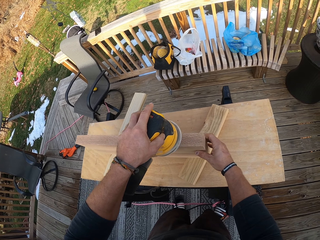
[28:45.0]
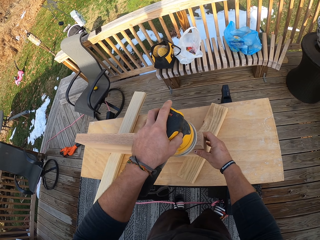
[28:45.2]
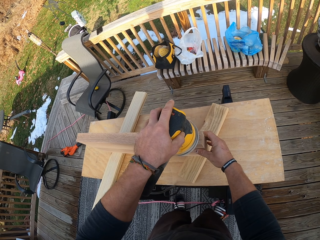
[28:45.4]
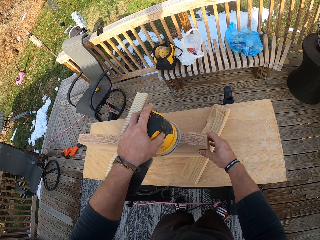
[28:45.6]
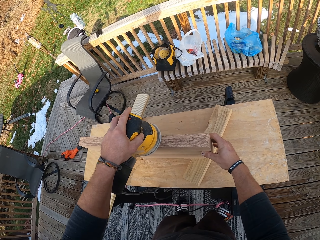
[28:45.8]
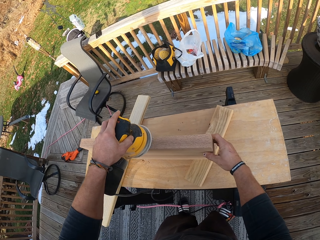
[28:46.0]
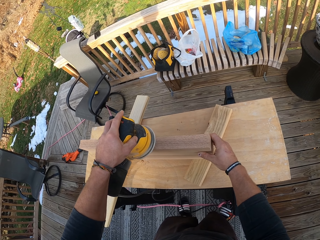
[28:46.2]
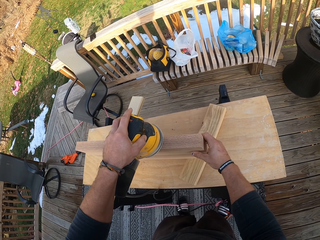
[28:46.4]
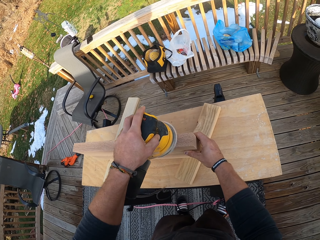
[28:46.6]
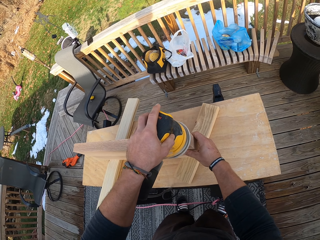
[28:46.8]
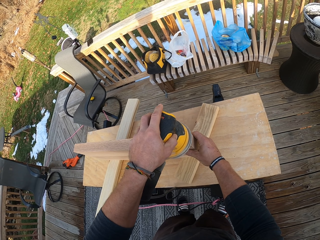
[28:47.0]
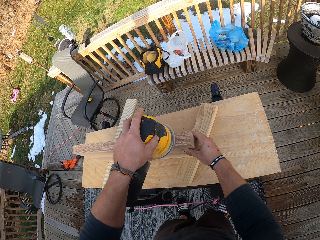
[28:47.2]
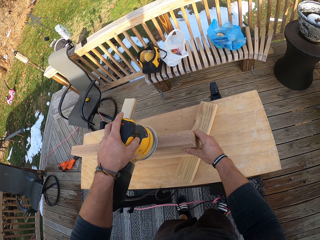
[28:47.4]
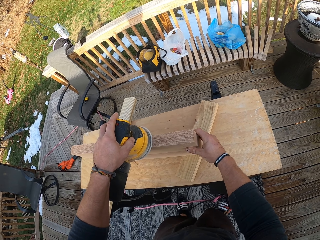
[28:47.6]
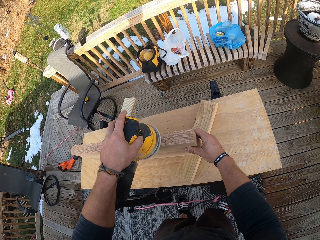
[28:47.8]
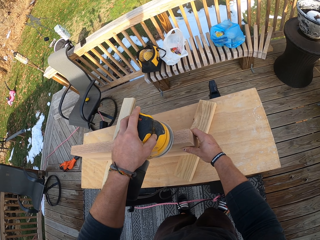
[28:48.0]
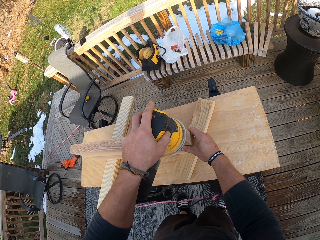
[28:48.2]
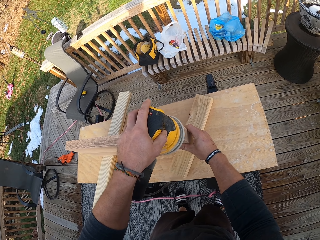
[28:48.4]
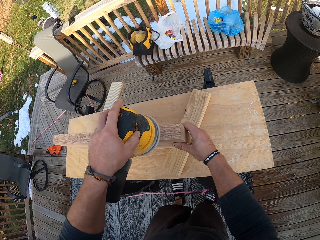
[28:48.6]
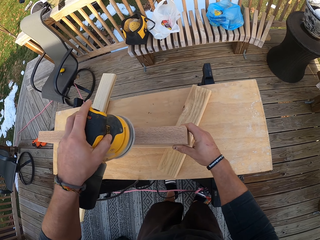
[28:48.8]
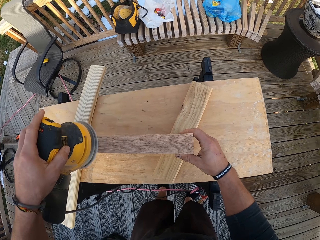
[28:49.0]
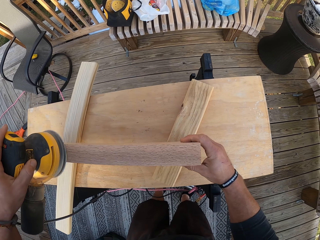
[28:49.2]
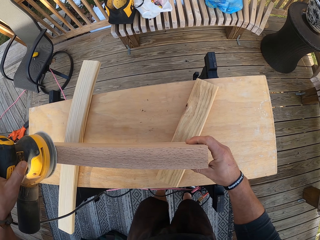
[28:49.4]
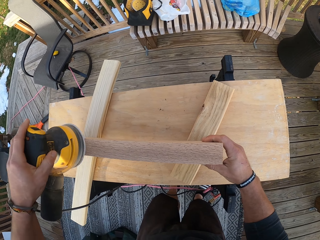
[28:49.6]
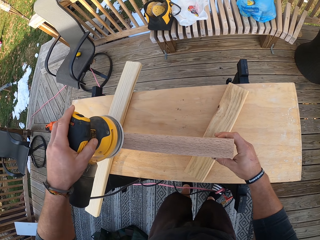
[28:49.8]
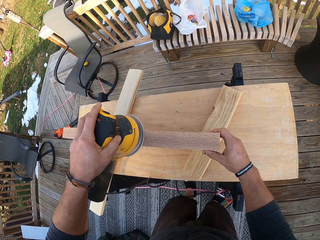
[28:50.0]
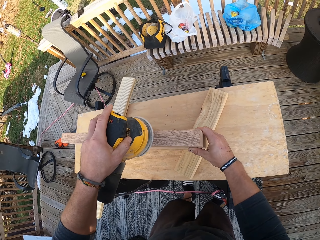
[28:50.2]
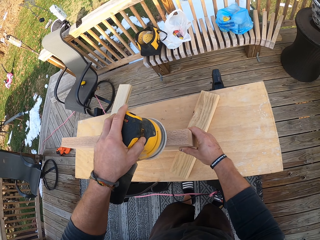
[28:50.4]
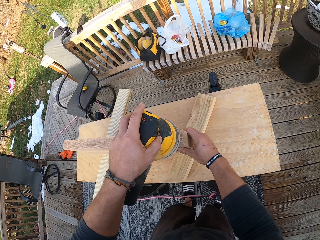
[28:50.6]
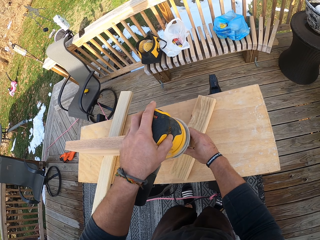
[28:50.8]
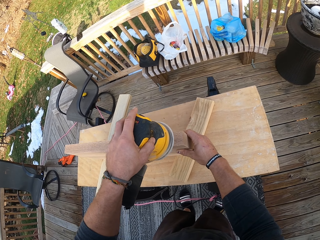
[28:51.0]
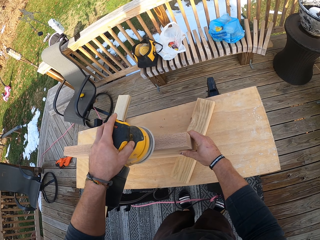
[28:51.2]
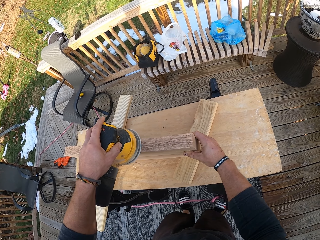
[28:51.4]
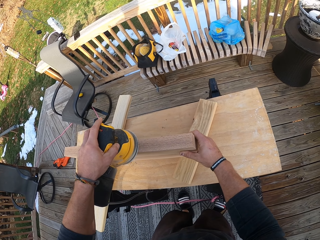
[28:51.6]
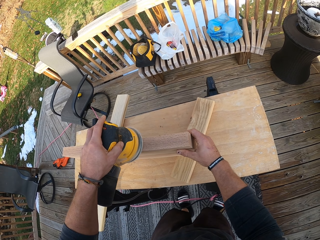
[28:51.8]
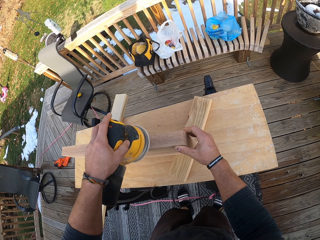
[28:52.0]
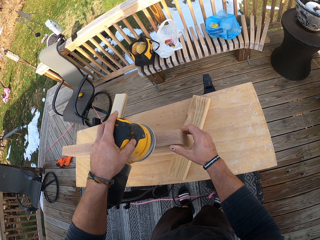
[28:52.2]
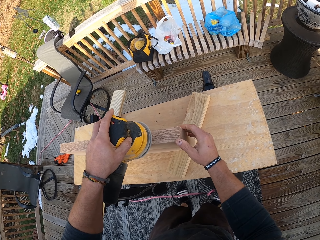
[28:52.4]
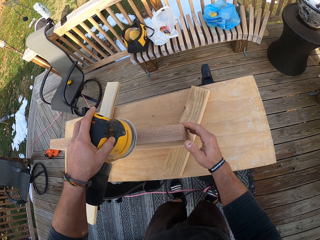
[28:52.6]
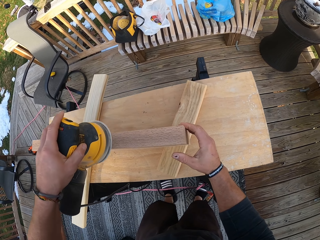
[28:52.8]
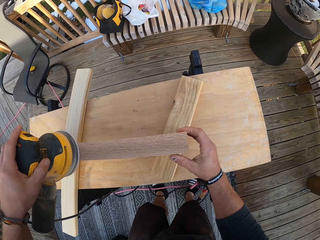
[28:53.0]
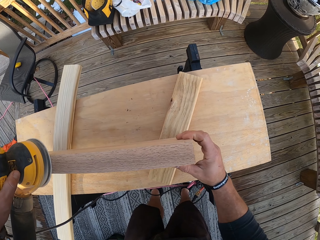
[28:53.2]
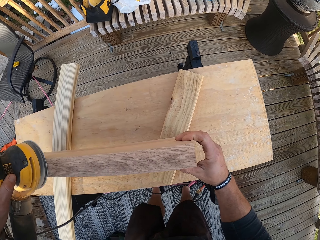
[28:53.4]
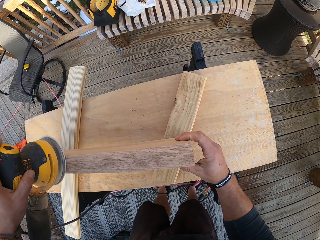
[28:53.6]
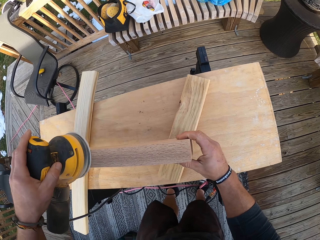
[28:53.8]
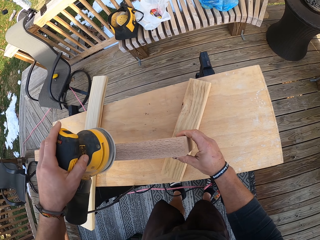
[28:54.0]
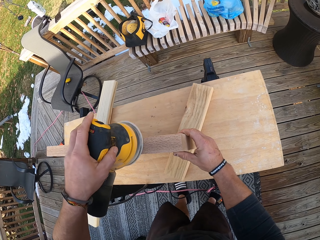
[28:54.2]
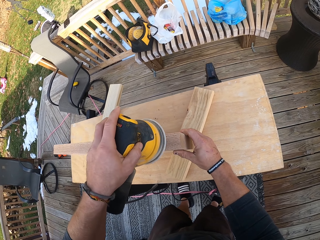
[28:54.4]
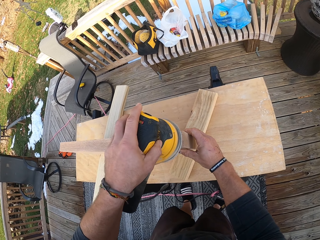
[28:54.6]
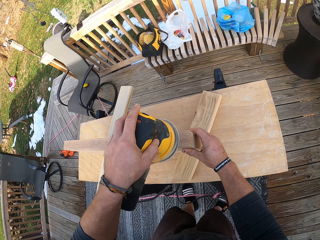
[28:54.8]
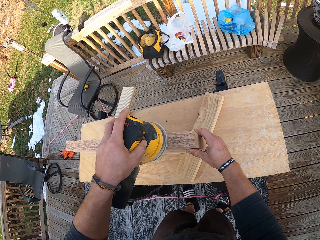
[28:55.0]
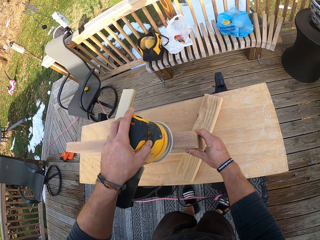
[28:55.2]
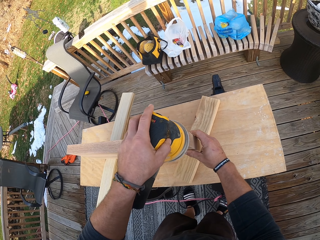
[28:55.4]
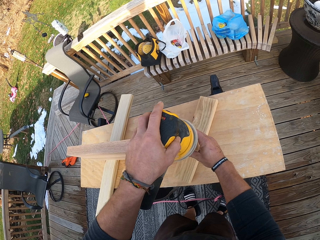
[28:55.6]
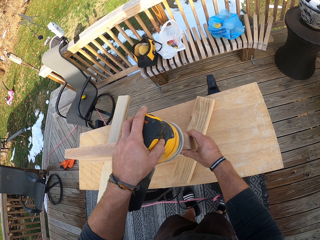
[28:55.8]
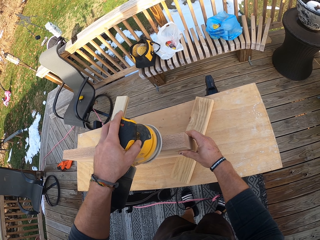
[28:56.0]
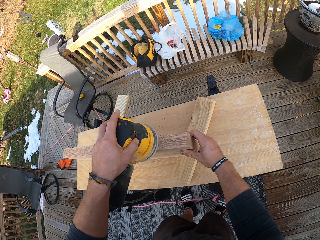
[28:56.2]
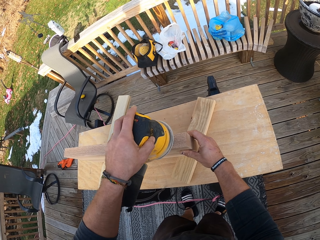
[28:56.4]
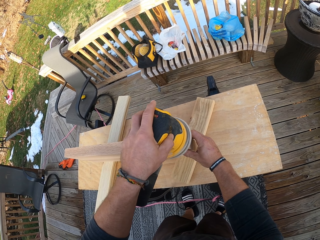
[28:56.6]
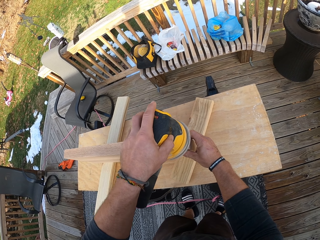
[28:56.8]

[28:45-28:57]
The camera wearer flicks dust off the wooden piece with his right thumb. He polishes the wooden piece with the polisher in his left hand.

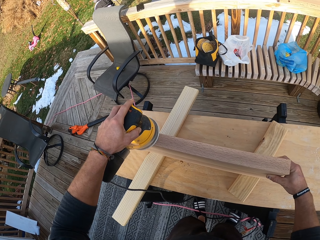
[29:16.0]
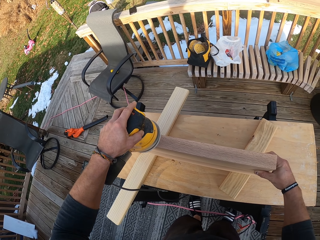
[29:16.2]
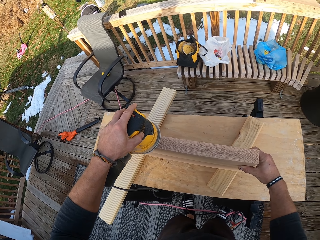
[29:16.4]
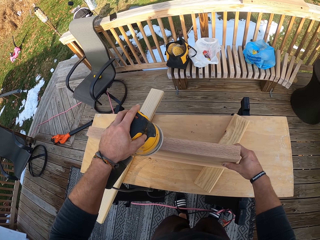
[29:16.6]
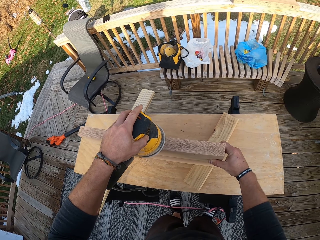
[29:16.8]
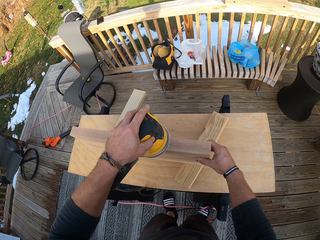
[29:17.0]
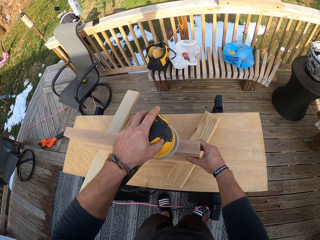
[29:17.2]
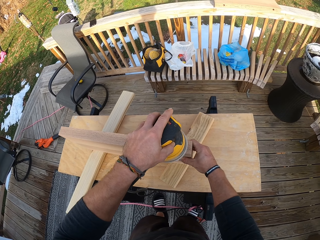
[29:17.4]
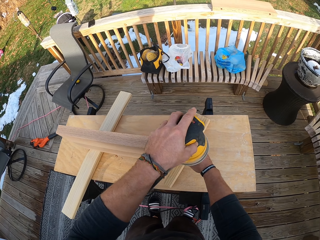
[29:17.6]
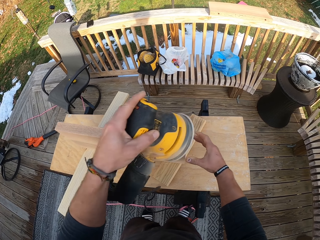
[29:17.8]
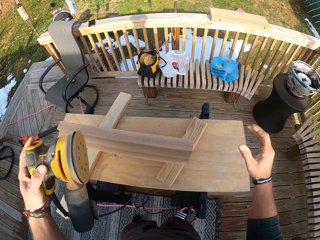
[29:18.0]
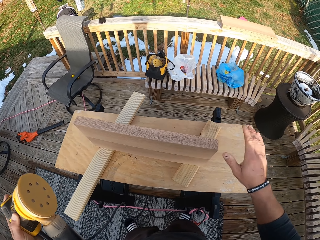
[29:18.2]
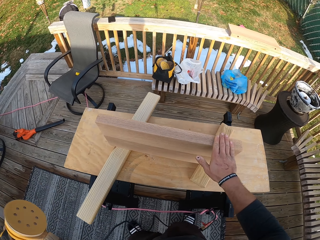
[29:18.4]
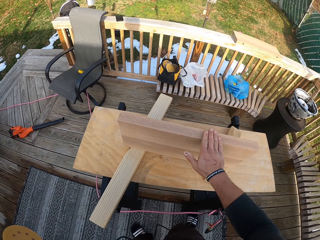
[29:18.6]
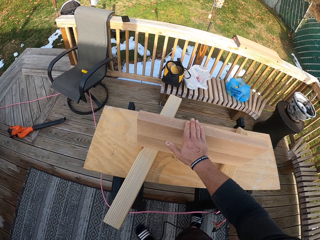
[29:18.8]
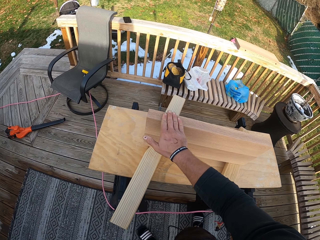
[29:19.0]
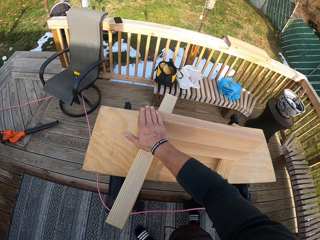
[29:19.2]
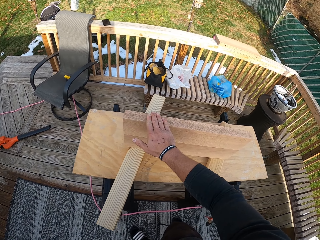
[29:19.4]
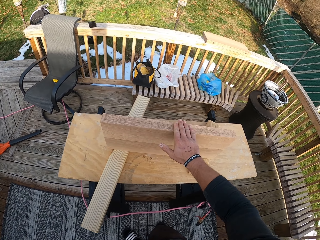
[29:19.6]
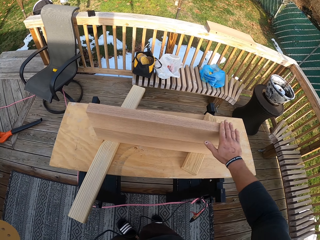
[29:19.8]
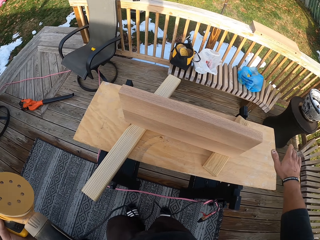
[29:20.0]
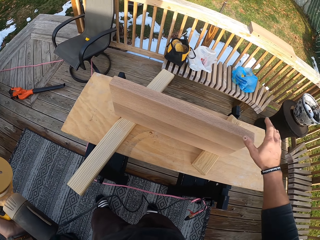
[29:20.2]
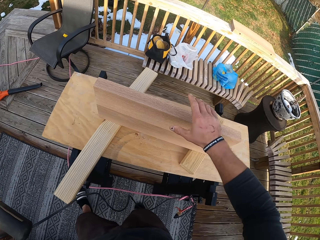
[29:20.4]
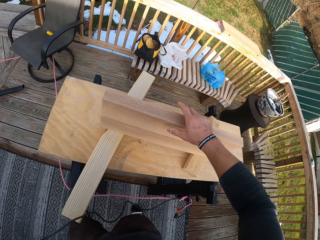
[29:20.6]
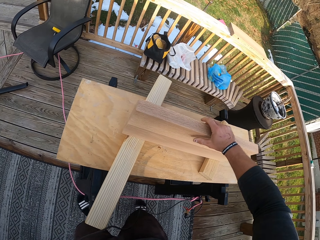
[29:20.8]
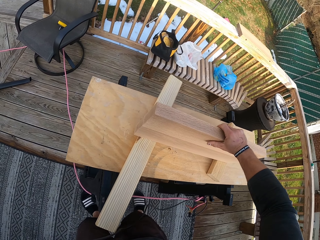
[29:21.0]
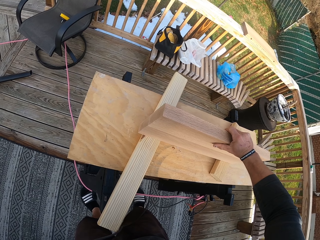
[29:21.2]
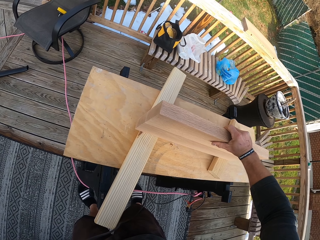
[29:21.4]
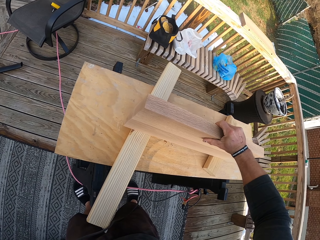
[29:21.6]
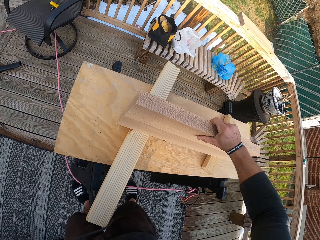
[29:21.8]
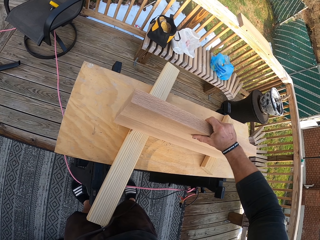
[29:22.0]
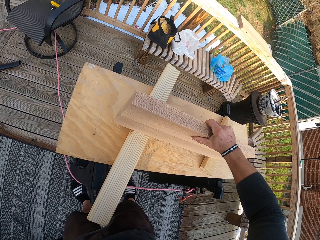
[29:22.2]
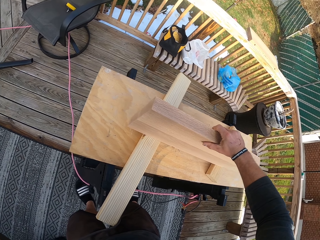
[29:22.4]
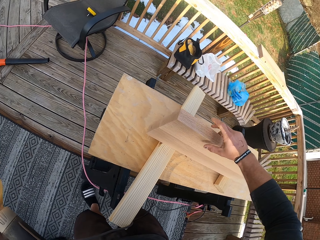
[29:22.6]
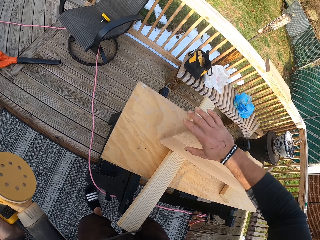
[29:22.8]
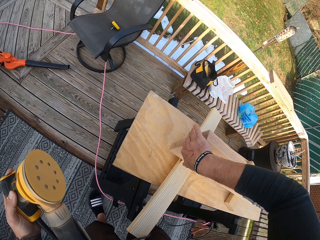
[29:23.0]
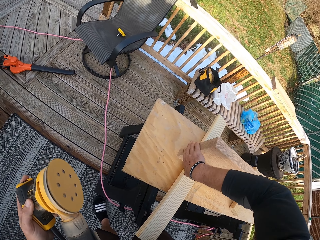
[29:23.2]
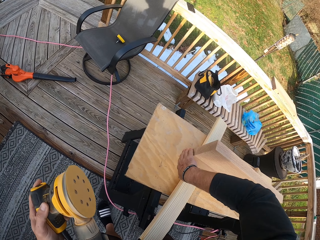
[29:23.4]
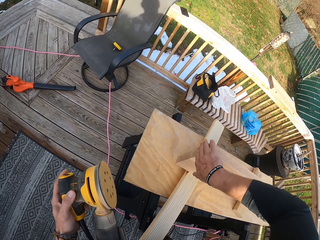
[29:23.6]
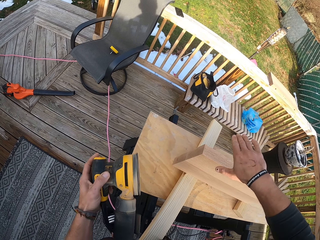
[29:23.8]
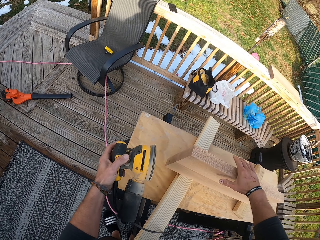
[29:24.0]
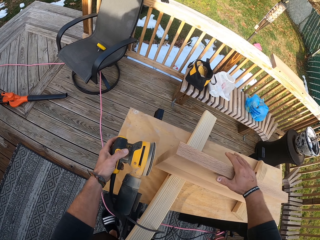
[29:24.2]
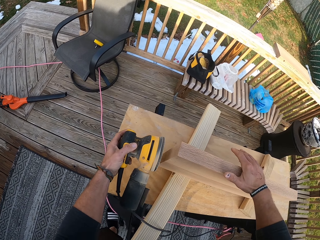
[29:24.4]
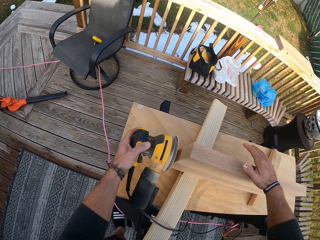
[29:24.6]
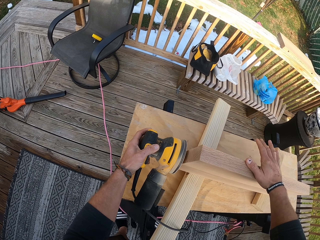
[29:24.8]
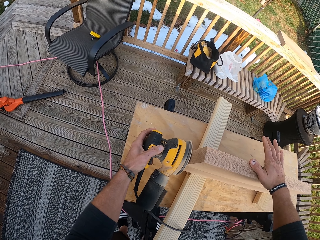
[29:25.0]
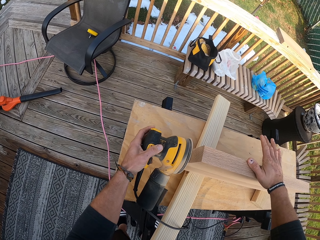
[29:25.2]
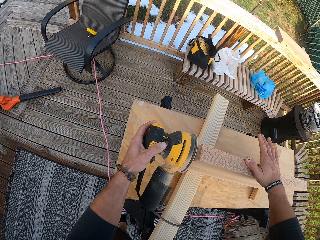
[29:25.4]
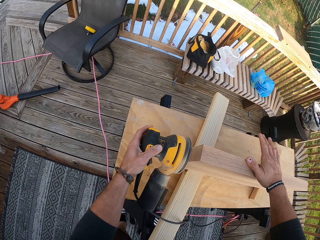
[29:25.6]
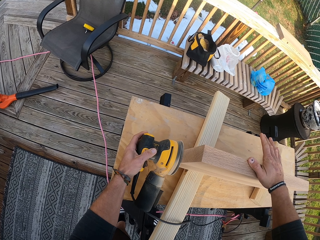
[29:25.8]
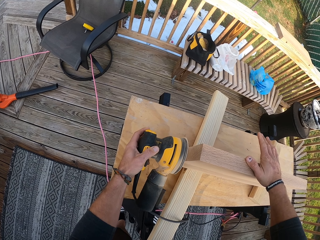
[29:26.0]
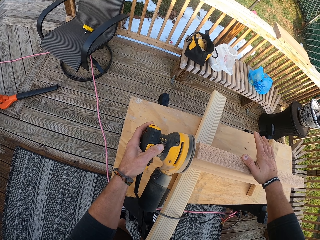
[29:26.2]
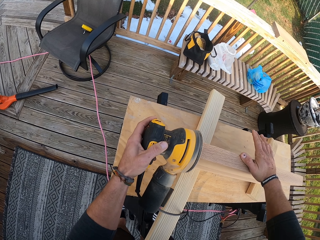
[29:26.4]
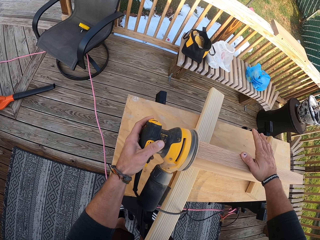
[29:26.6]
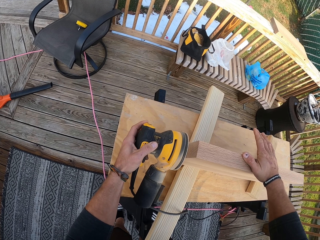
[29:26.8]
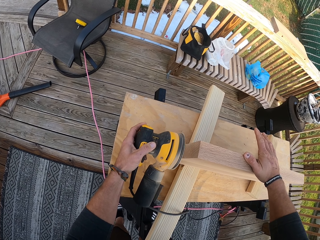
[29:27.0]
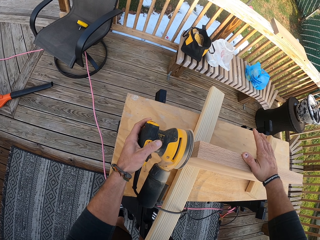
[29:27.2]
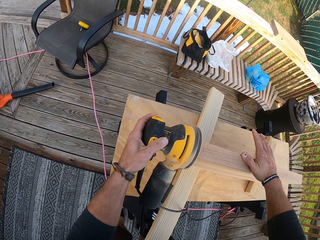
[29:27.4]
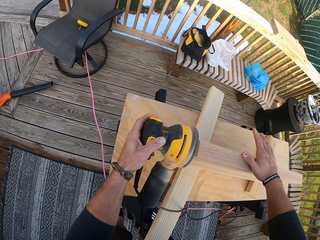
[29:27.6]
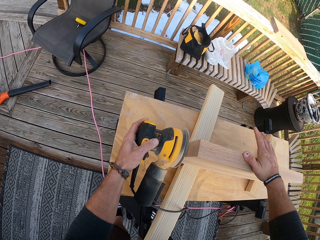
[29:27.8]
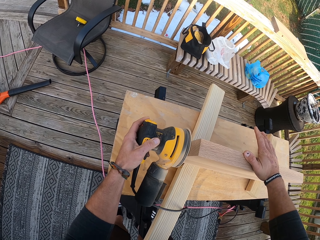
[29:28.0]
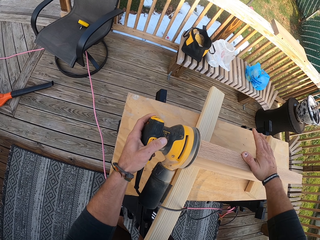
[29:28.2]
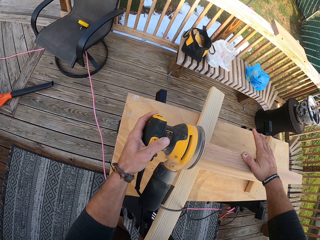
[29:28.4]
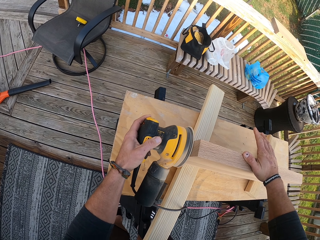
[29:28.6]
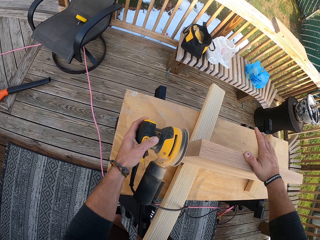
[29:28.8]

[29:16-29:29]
The camera wearer removes the polisher machine in his left hand from the wooden piece. He removes his right hand from the wooden piece, slides his right hand on the wooden piece, and wipes the edge with his hand. He holds the wooden piece with his right hand. He adjusts the wooden piece on the workbench with his right hand. He slides his right hand along the surface of the wooden piece. He wipes the edge with his hand. He places his right hand on the wooden piece on the workbench. He polishes the edge of the wooden piece with the polisher in his left hand.
